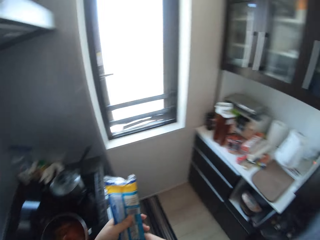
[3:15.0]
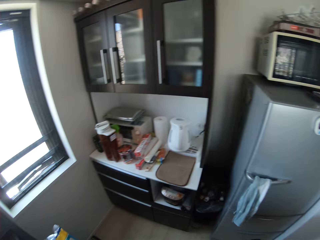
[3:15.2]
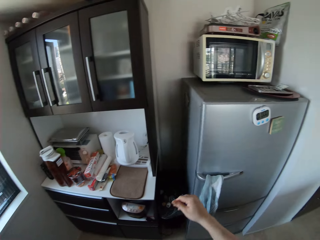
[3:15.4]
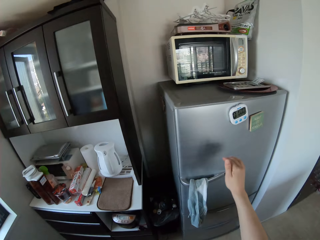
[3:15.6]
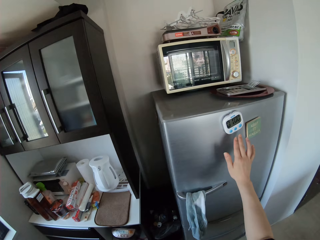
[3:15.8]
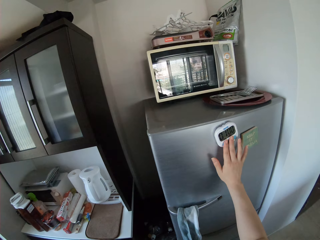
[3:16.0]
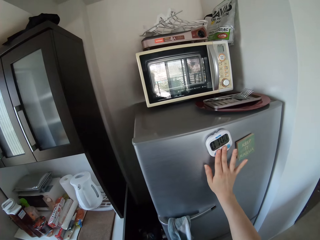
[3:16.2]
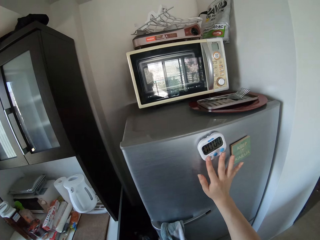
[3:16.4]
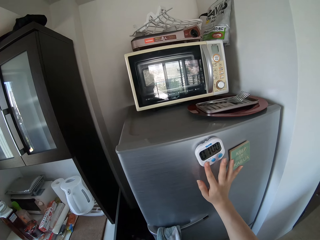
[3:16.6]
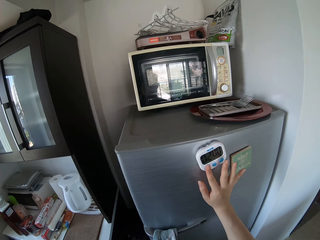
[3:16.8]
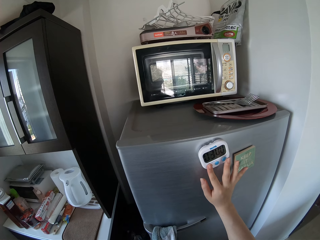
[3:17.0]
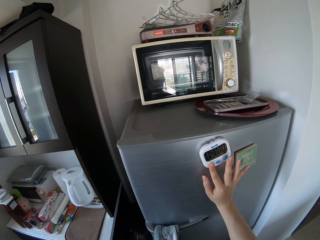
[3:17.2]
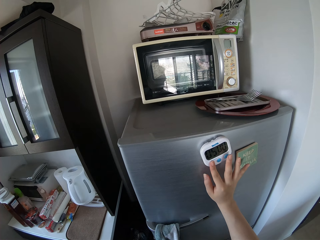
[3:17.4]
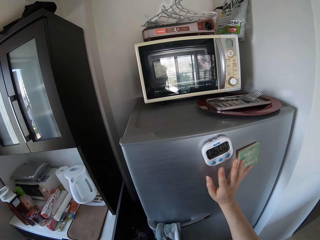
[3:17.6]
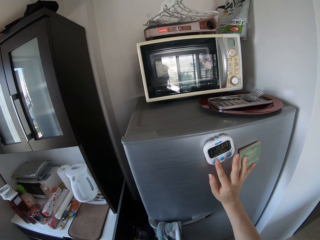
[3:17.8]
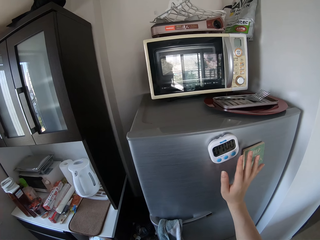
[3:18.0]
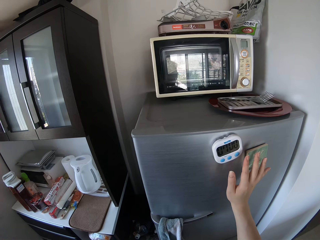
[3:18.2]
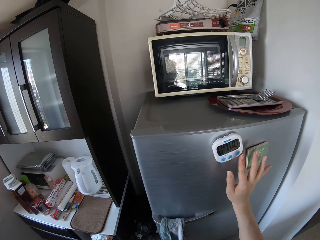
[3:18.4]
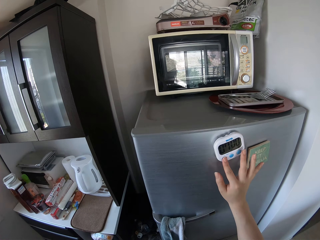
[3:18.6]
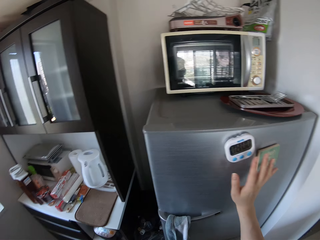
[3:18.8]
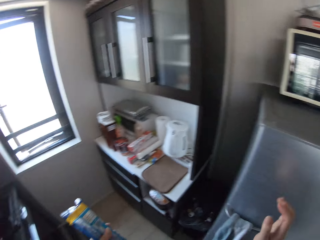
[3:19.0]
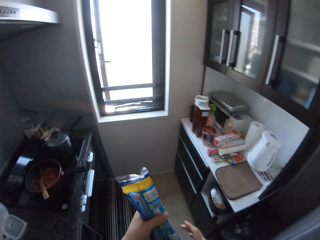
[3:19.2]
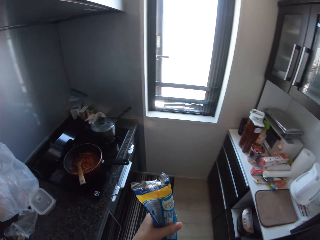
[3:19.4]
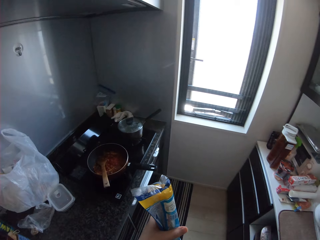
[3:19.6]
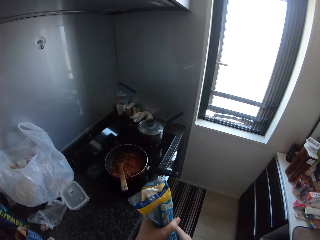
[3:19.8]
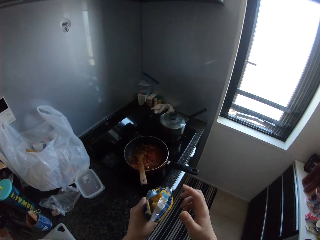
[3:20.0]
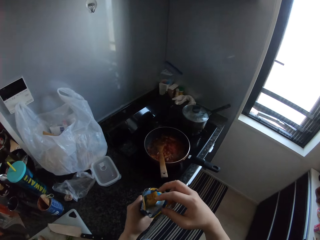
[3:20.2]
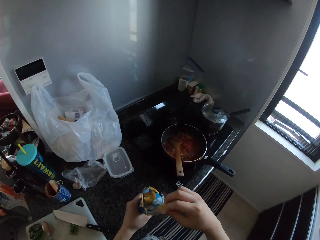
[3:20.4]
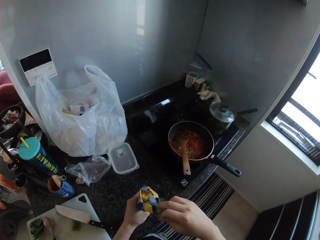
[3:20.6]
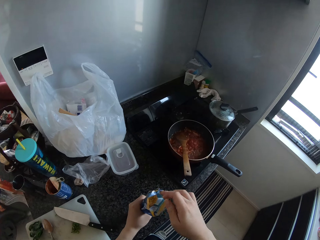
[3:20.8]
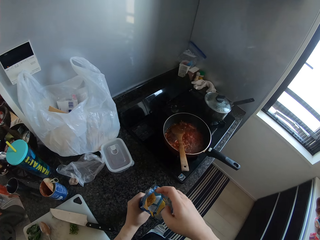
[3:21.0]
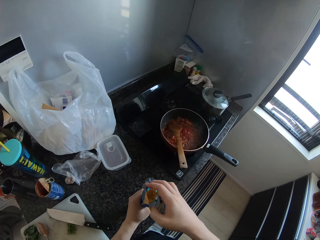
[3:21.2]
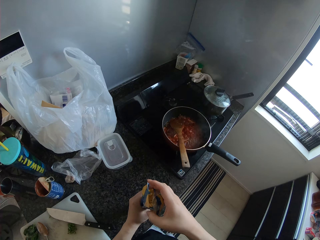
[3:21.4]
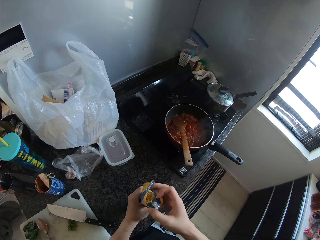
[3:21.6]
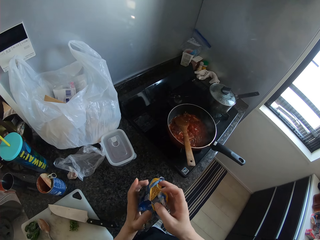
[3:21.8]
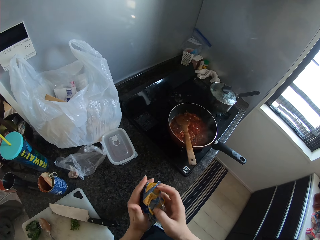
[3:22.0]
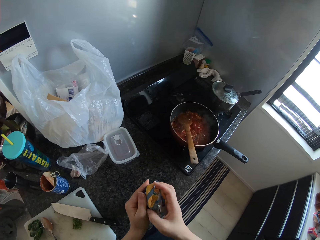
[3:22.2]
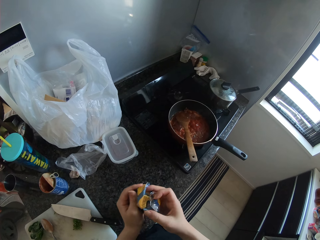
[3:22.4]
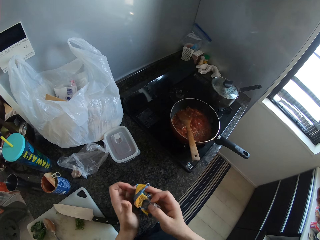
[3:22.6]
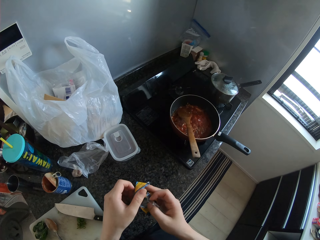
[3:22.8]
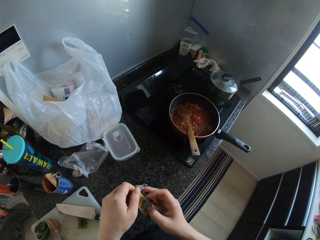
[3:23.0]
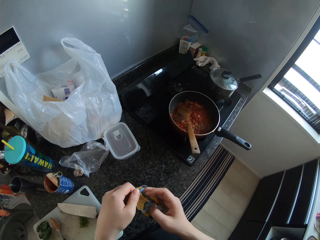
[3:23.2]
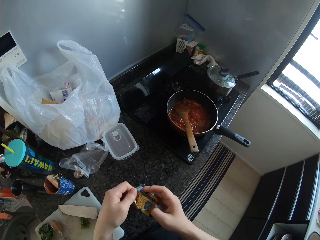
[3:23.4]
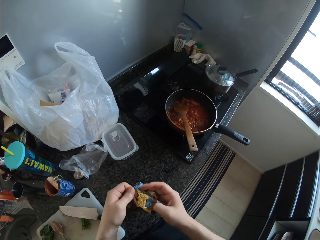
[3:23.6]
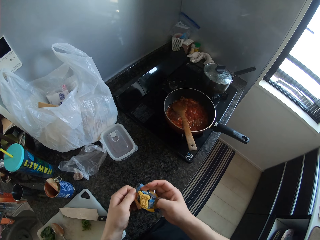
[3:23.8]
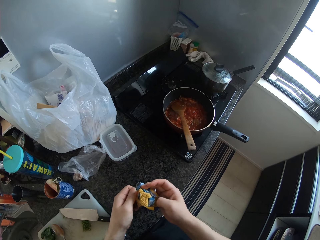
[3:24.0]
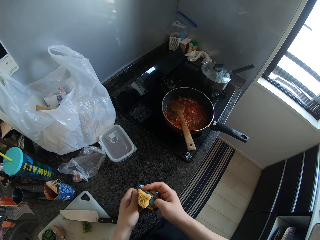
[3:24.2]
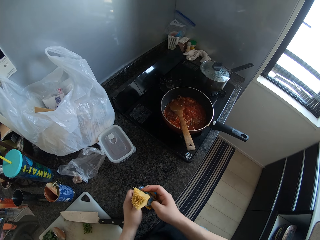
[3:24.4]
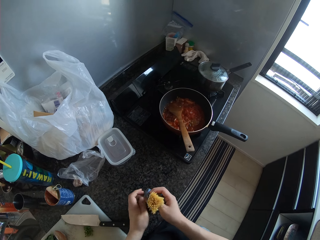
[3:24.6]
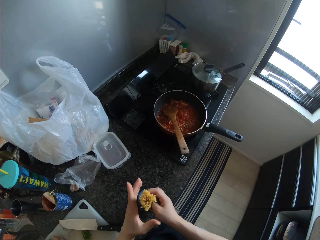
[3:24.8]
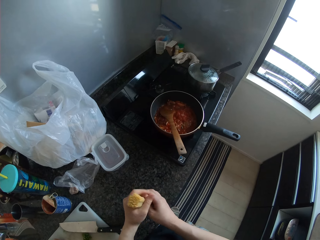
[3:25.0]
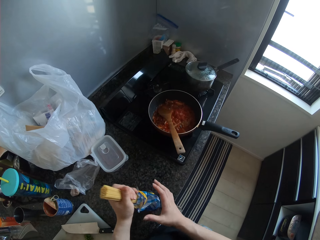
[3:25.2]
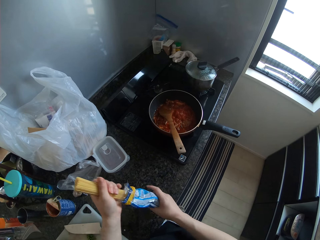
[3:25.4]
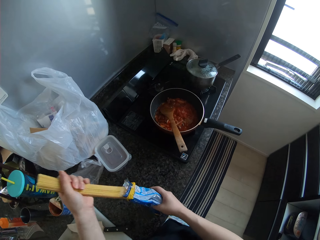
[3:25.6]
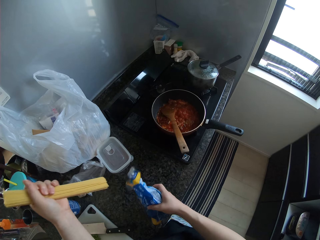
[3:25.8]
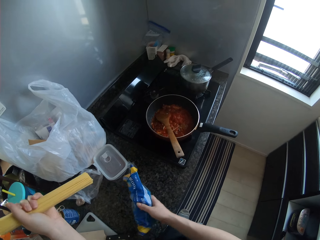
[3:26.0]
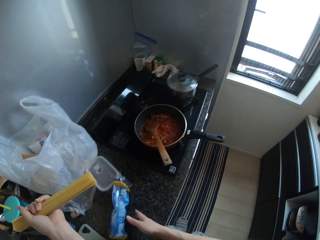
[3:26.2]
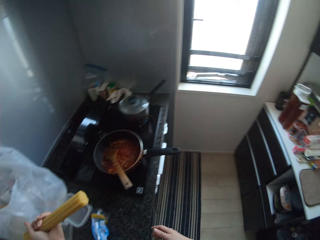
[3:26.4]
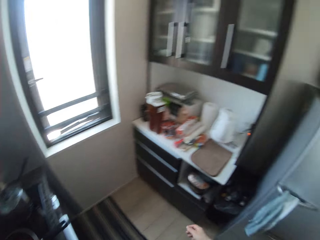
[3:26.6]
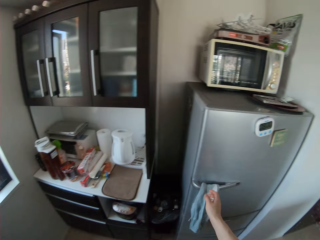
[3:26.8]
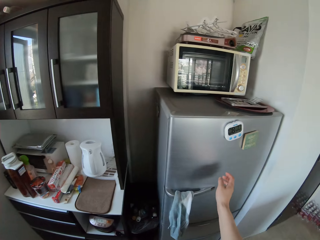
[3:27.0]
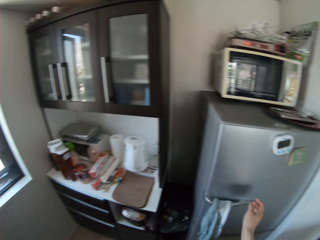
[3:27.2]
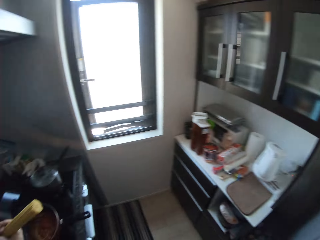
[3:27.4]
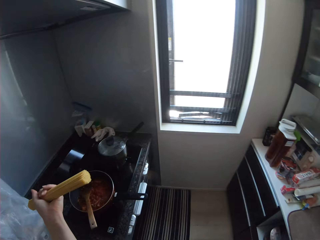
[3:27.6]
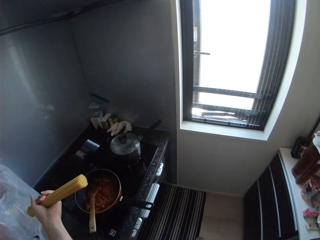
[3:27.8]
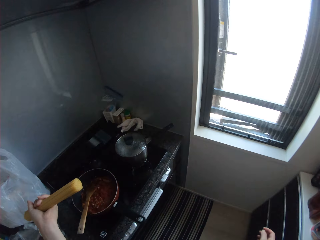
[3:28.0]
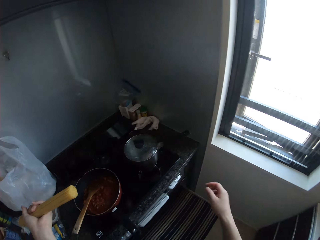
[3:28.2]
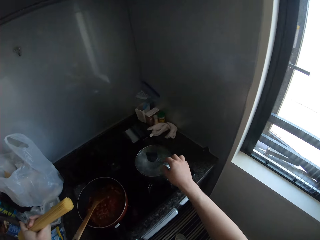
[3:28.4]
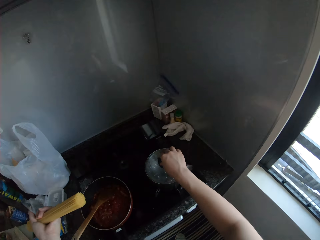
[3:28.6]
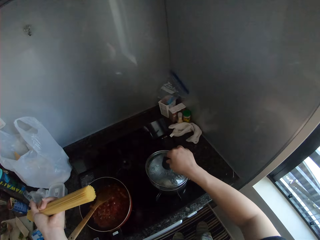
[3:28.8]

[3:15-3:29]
The camera wearer turns around. She sets a timer on the fridge with her right hand. She holds the spaghetti with the other hand. She opens the spaghetti wrapper. She stands the spaghetti pack on the table. She pulls the sticks of spaghetti from the wrapper. She holds the spaghetti. She takes out the sticks of spaghetti from the wrapper with her left hand. She grabs the wrapper. She drops the wrapper of the spaghetti on the table. She turns around. She turns.

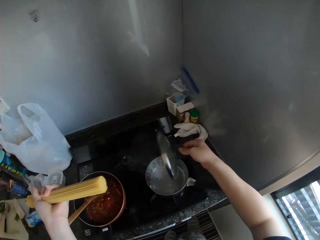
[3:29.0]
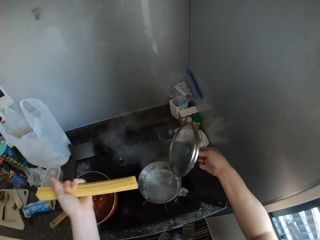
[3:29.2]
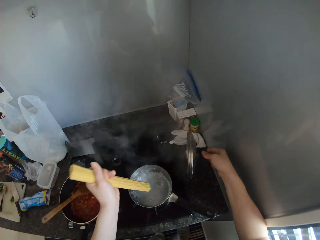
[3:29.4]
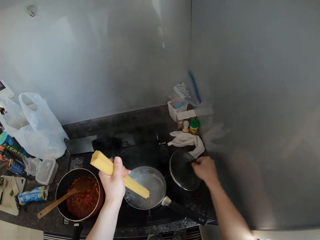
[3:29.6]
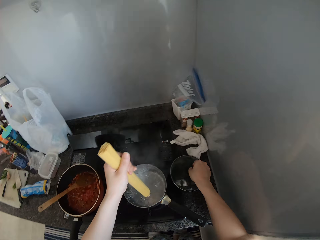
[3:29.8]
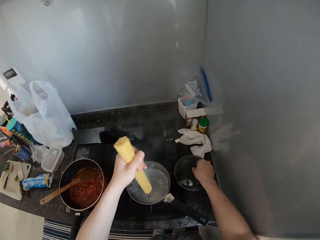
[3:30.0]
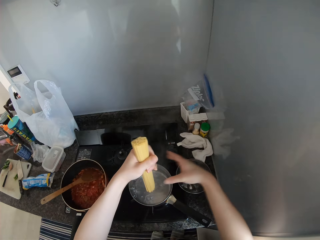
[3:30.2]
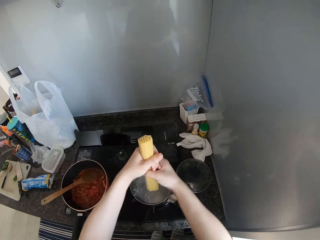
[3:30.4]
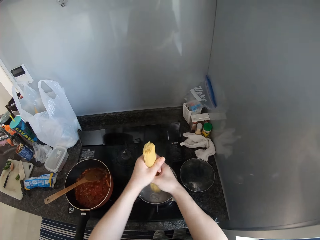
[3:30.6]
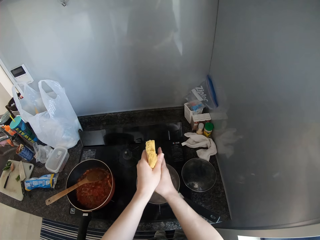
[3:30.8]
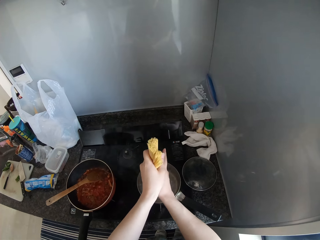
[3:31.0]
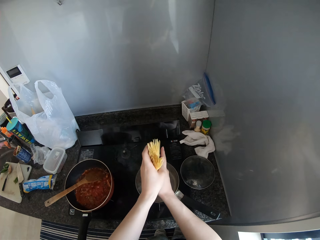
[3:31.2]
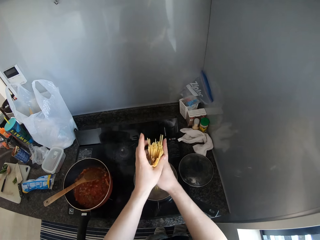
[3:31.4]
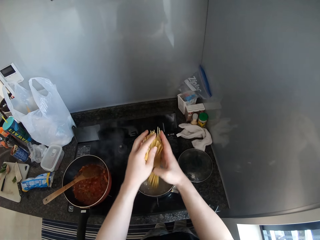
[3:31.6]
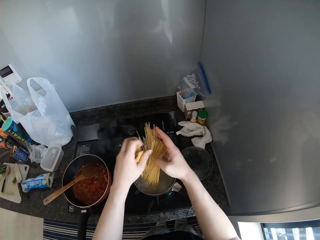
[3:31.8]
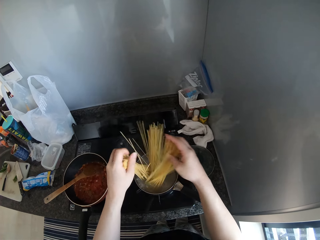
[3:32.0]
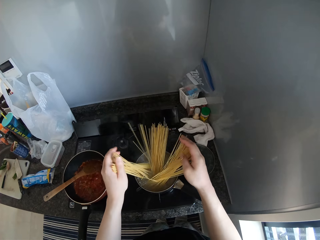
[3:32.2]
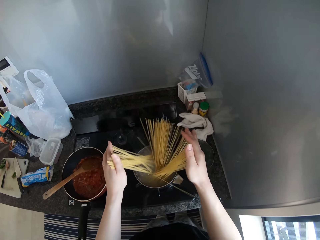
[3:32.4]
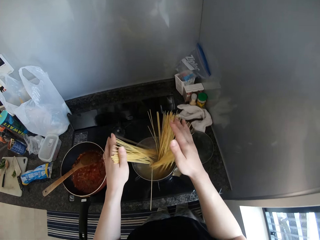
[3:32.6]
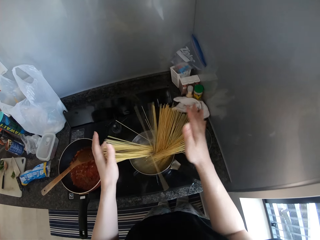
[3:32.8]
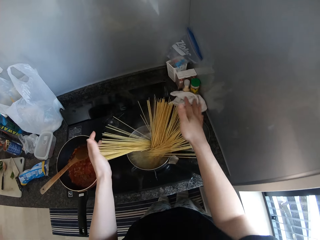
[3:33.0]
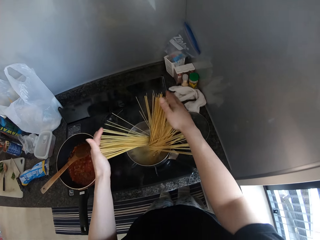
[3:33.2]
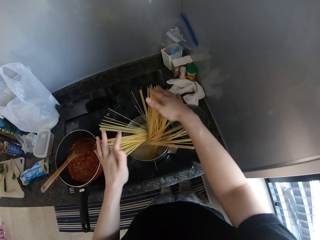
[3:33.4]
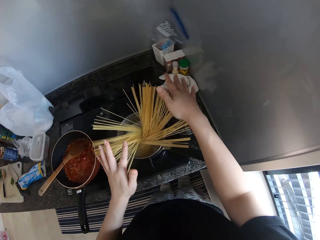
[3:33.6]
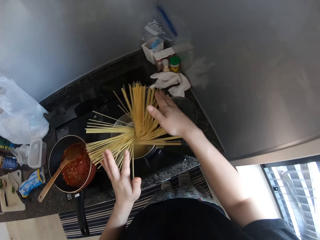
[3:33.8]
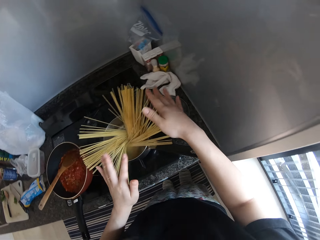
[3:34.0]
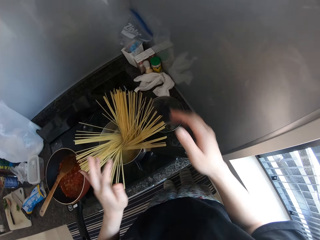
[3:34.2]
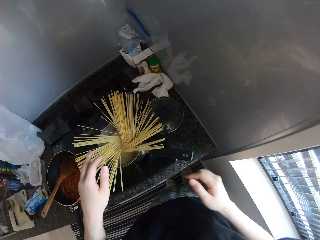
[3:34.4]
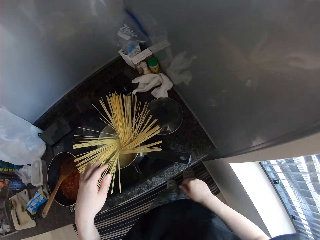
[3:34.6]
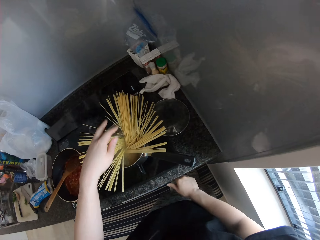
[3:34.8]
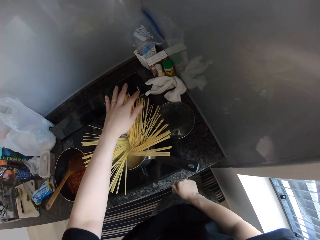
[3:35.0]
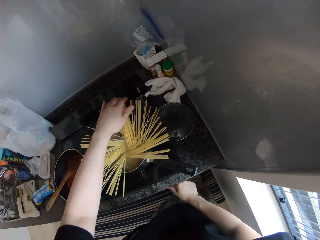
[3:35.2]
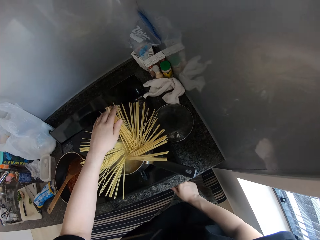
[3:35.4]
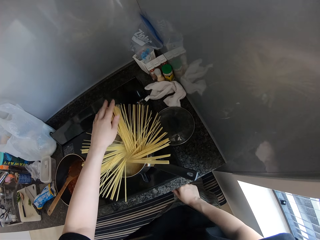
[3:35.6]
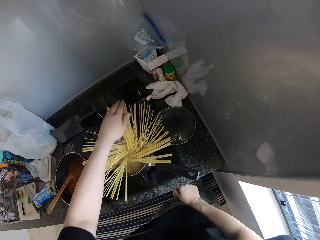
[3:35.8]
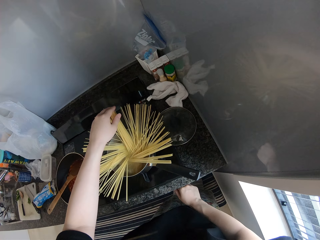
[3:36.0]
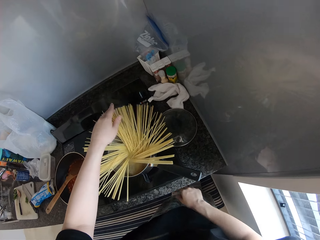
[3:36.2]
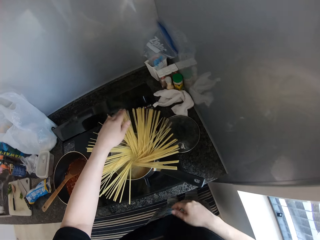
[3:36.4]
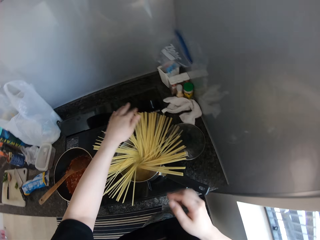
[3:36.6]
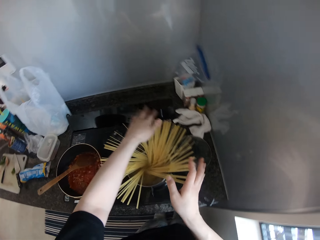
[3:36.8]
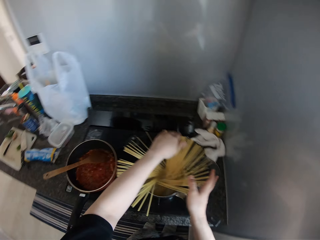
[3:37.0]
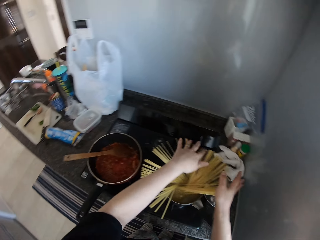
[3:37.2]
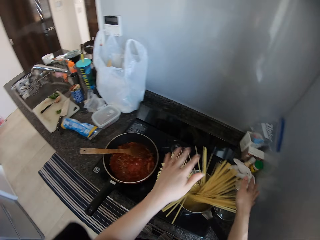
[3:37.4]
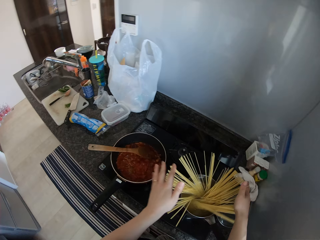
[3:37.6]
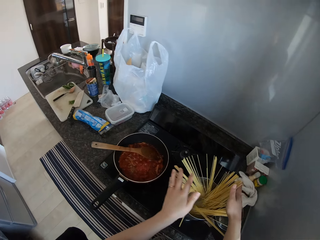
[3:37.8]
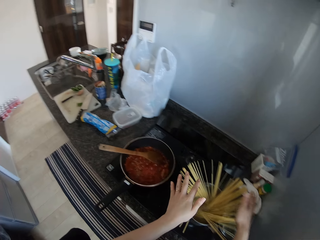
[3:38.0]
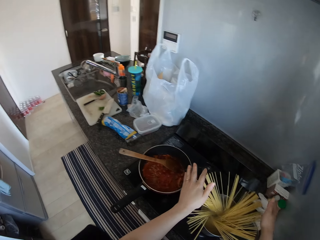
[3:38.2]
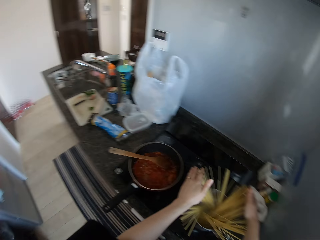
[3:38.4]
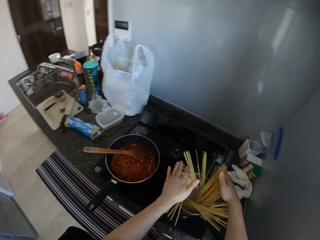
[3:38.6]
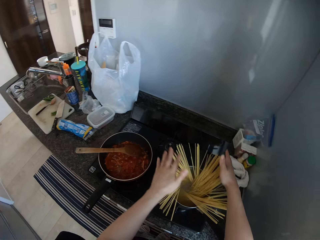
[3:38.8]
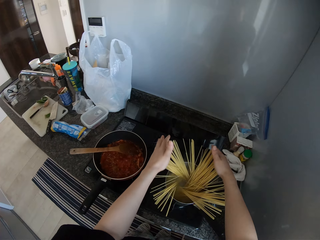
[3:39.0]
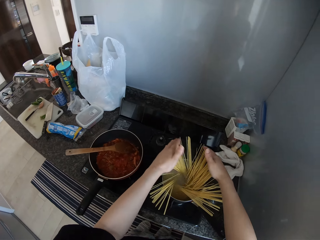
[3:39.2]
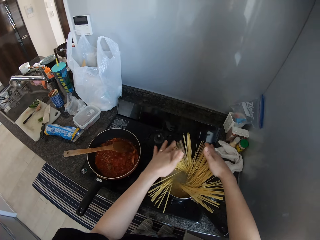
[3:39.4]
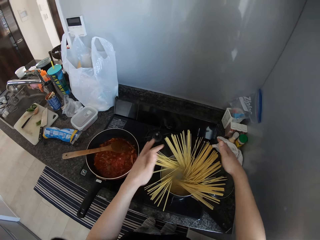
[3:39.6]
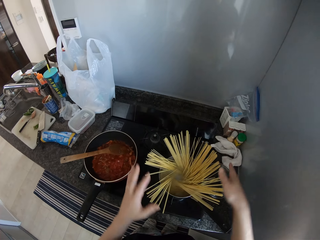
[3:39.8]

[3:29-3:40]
The camera wearer opens the cover of a pot on the cooker with her right hand. She puts the spaghetti in the cooking pot. She drops the cover on the table. She holds the spaghetti with the other hand. She spreads the spaghetti into the pot with both her hands. She drops the spaghetti in the cooking pot. She touches the cooker knob. She spreads the spaghetti with the other hand.
